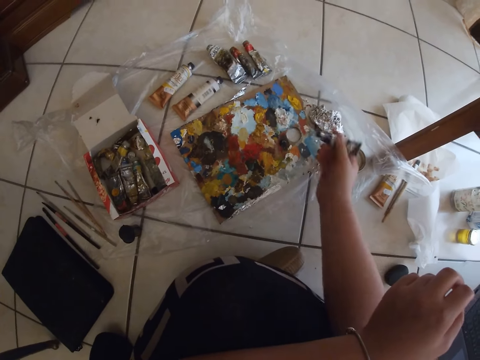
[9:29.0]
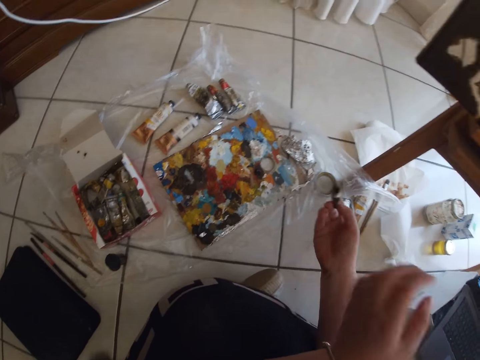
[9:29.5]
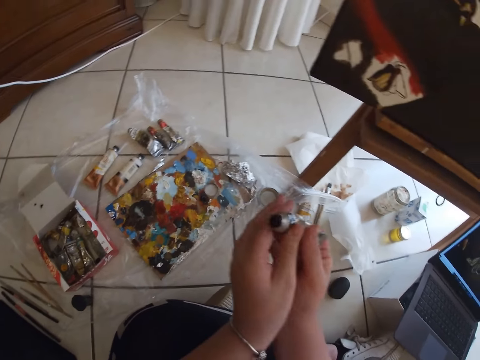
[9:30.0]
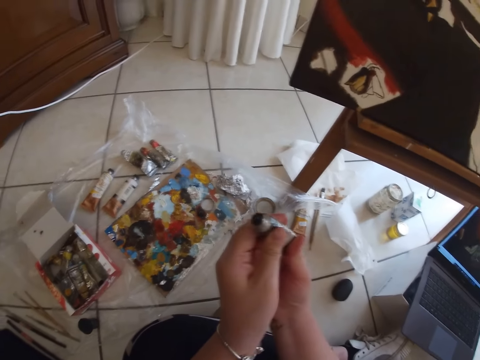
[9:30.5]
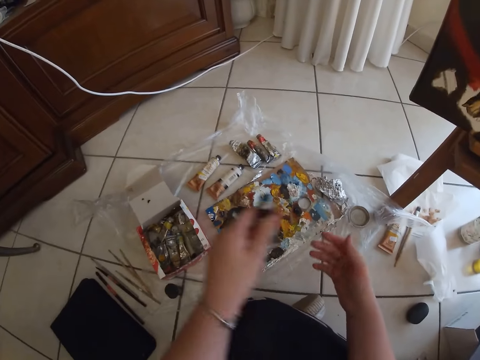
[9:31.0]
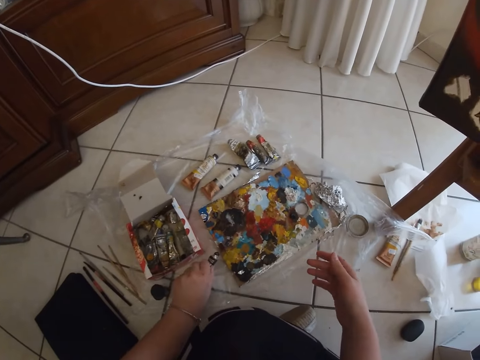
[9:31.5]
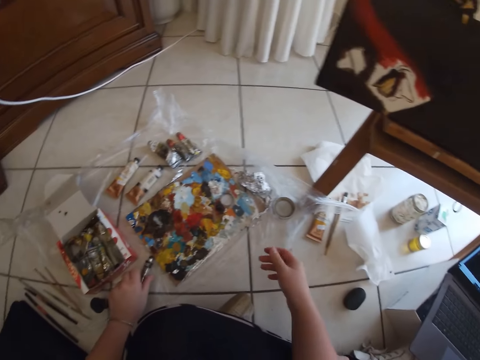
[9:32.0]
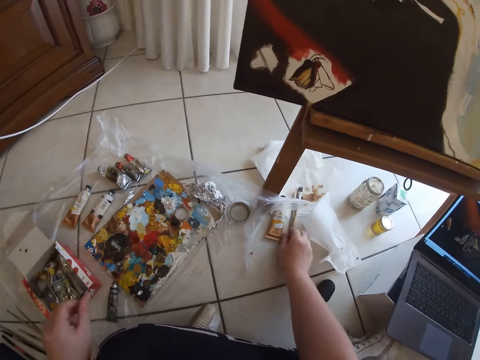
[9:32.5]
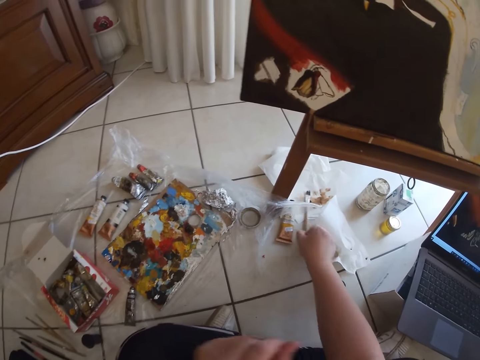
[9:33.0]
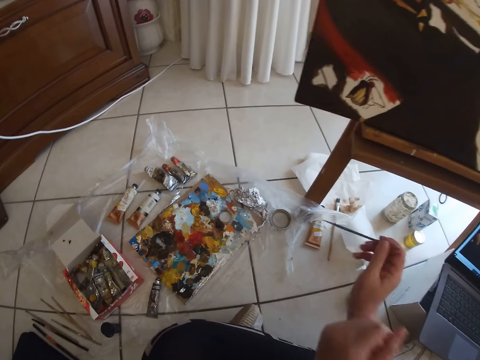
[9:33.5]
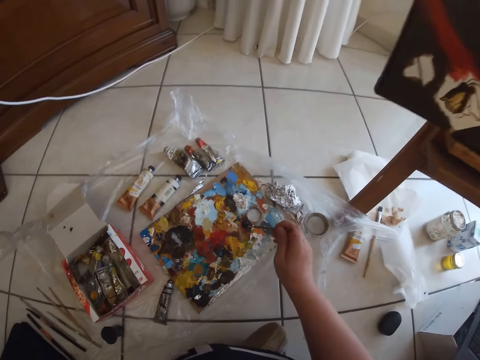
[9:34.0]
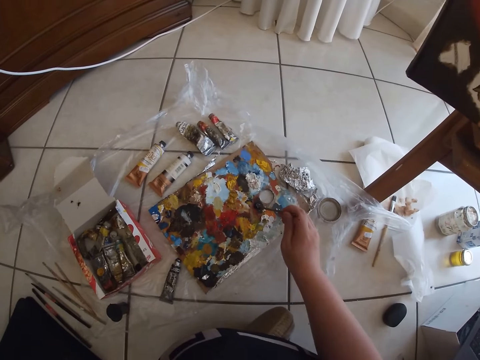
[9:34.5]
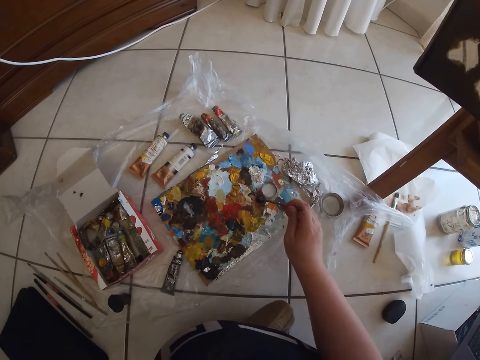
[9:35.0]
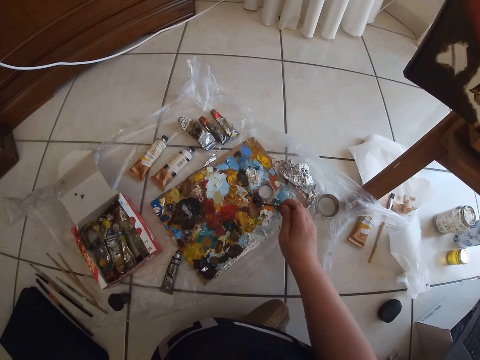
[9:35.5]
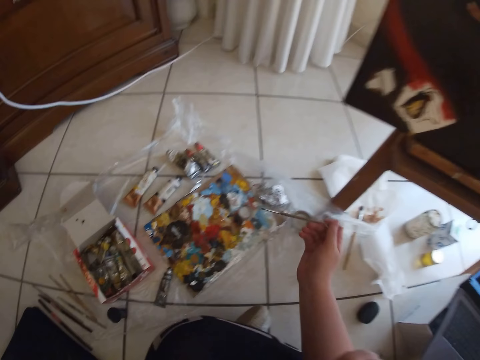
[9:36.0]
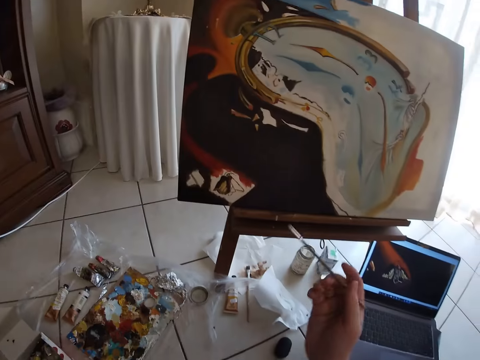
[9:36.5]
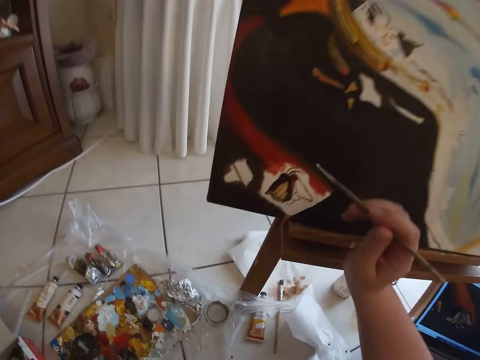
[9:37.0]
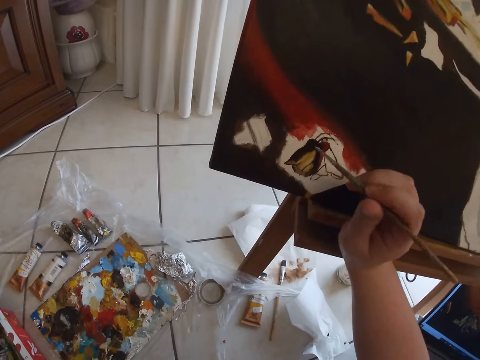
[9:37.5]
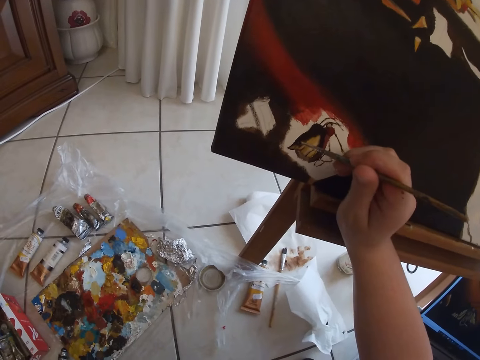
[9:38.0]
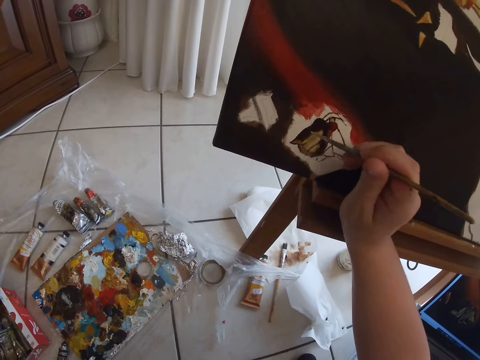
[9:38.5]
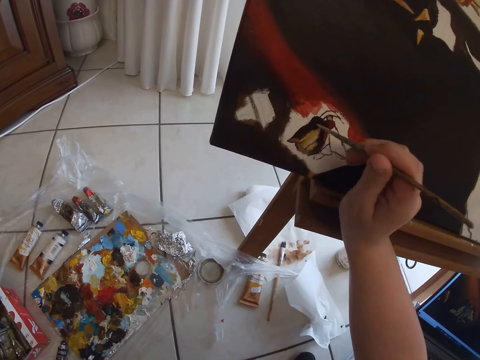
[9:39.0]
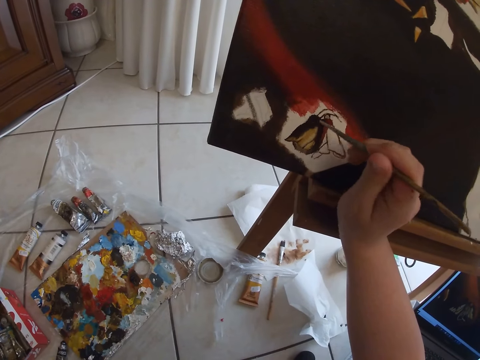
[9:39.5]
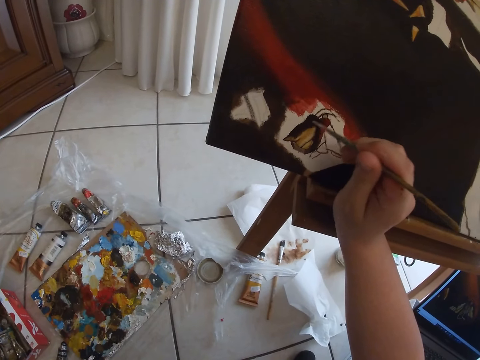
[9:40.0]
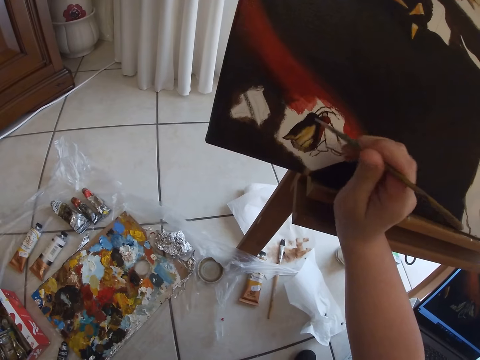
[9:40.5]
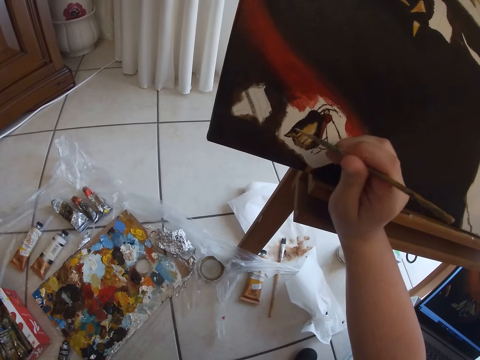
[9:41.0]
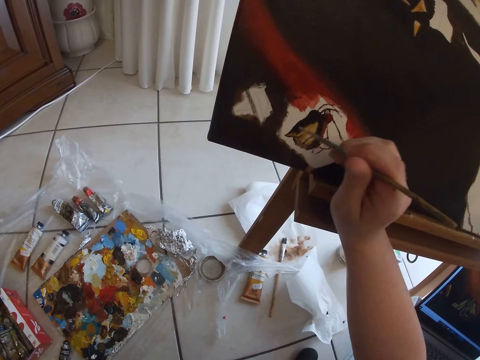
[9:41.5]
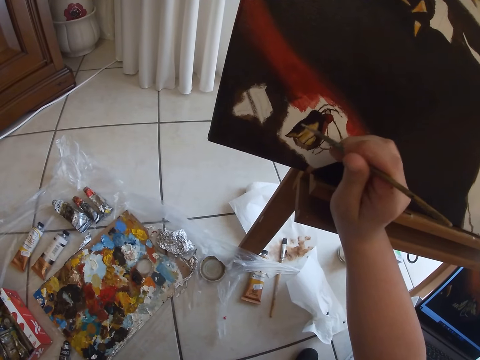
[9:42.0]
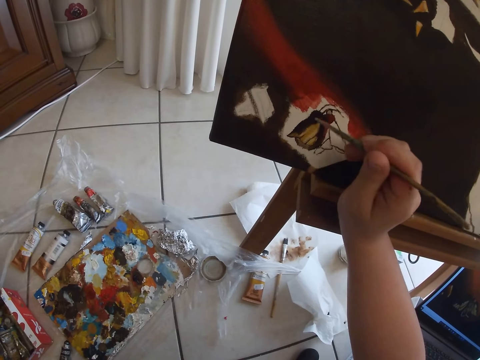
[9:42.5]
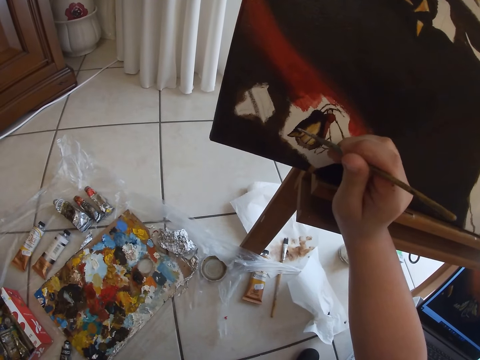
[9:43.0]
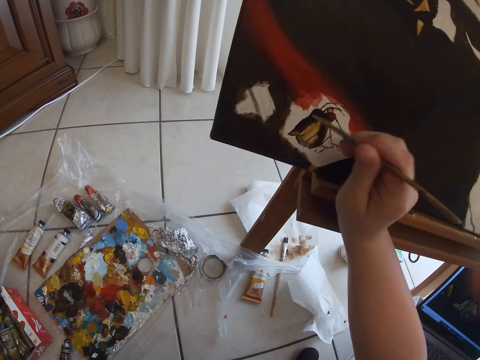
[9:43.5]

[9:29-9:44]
The camera wearer squeezes the pack of paint with both hands. He drops the pack of paint on the floor with his left hand. He picks a painting brush from the floor with his right hand. He dips the painting brush in his right hand on a paint on the floor. He removes the painting brush from the paint. He paints on a table with the painting brush in his right hand.

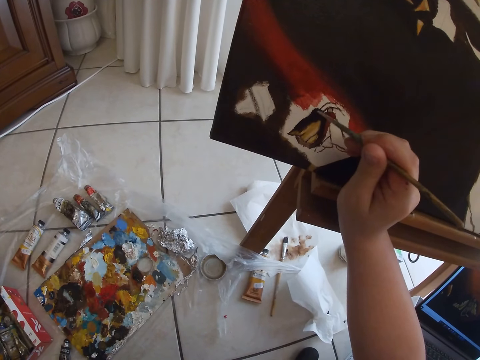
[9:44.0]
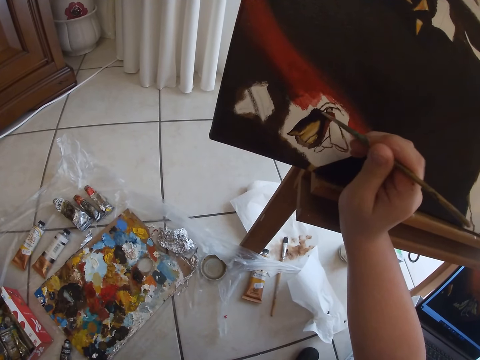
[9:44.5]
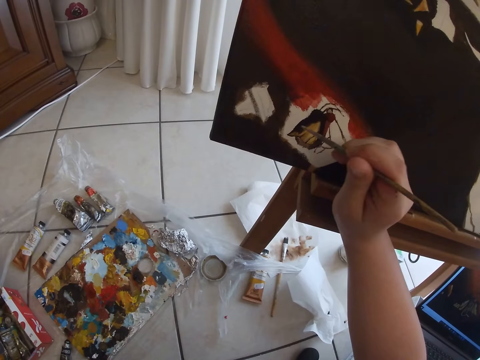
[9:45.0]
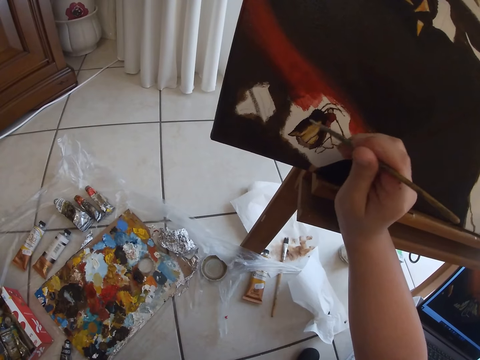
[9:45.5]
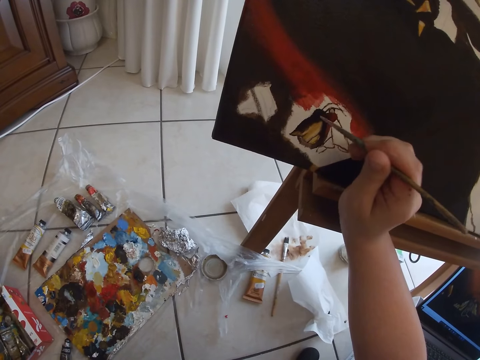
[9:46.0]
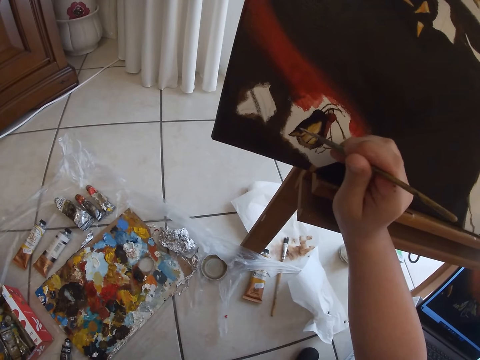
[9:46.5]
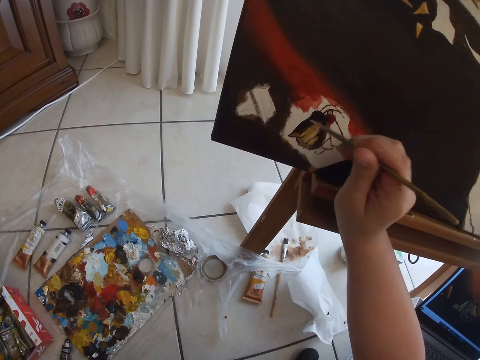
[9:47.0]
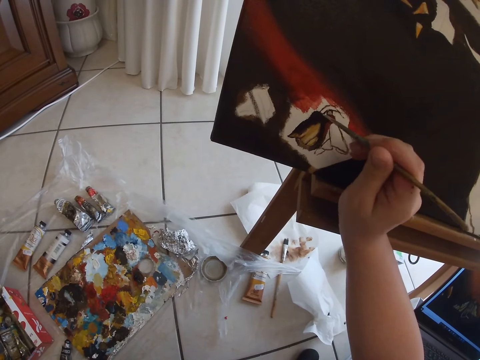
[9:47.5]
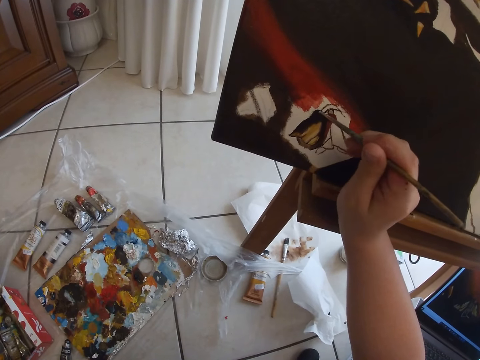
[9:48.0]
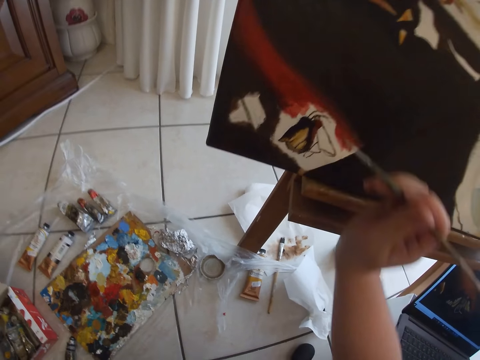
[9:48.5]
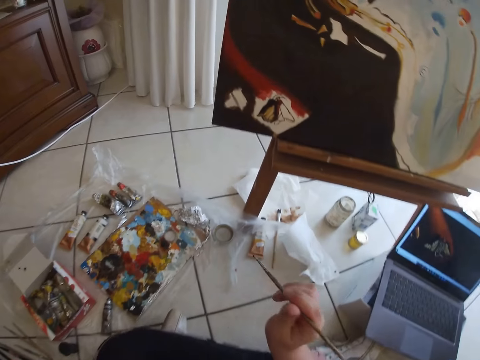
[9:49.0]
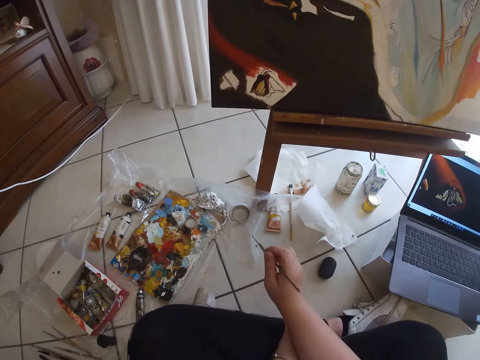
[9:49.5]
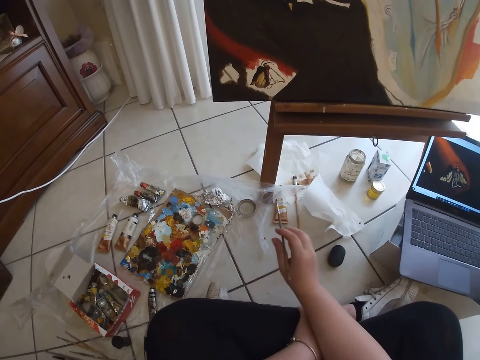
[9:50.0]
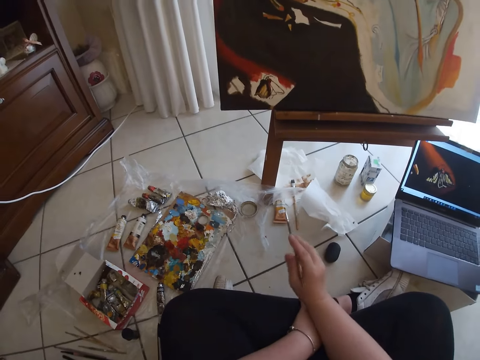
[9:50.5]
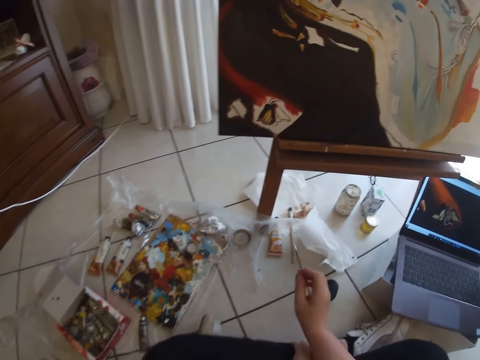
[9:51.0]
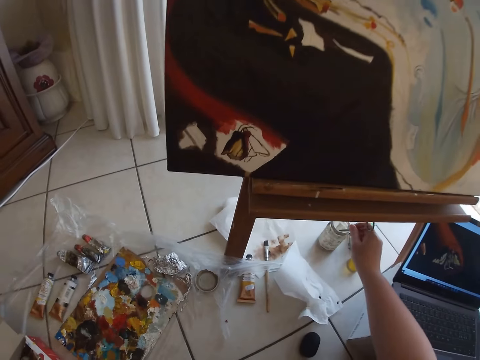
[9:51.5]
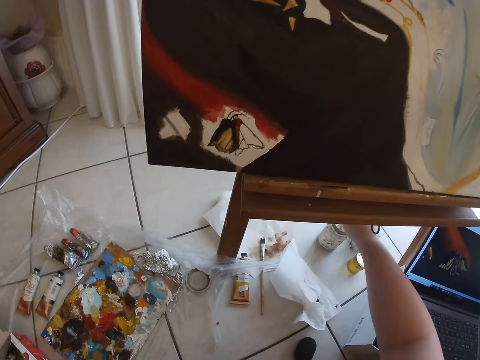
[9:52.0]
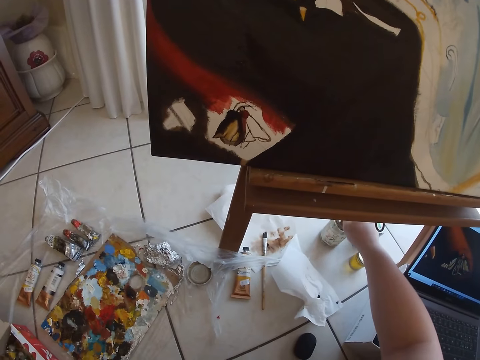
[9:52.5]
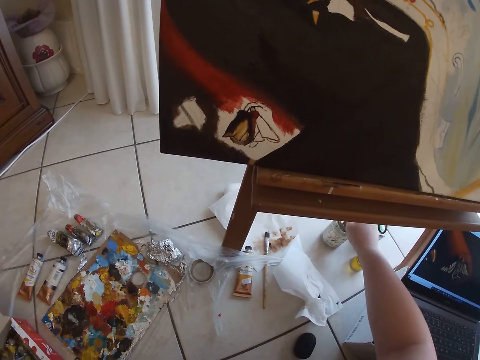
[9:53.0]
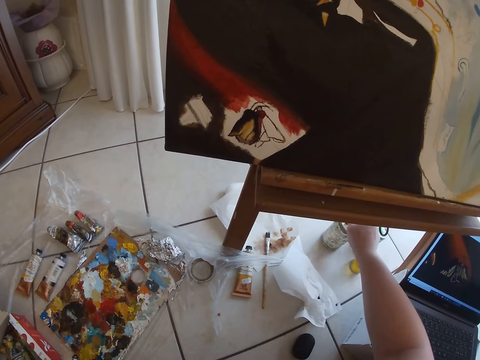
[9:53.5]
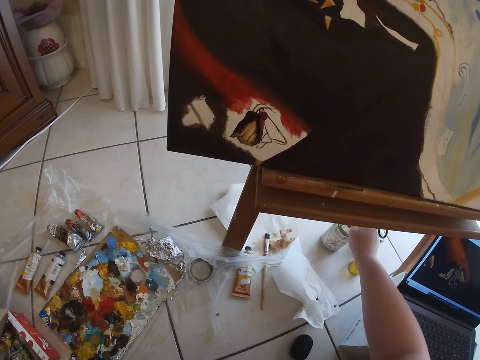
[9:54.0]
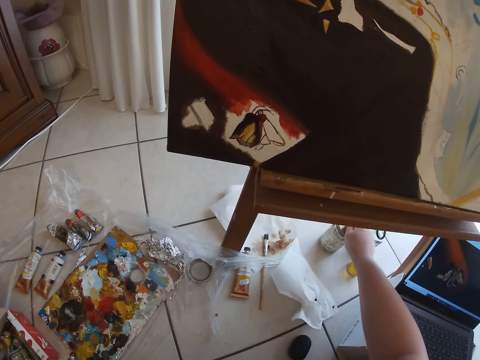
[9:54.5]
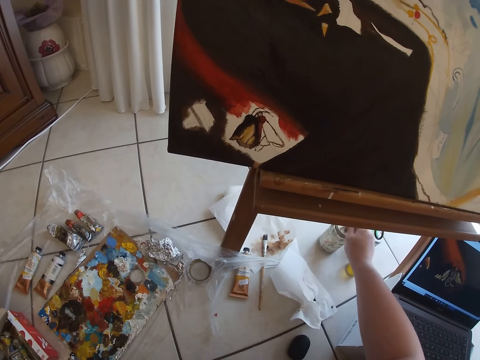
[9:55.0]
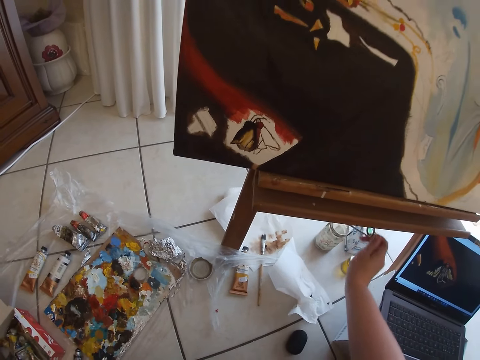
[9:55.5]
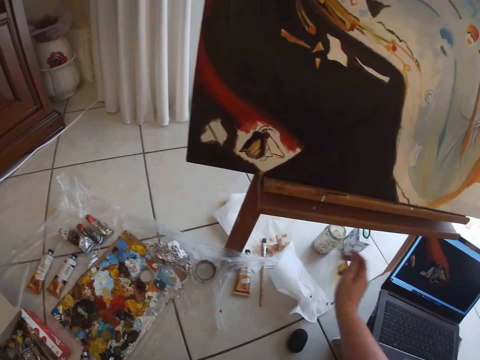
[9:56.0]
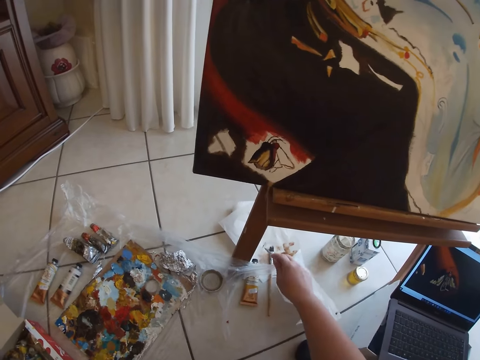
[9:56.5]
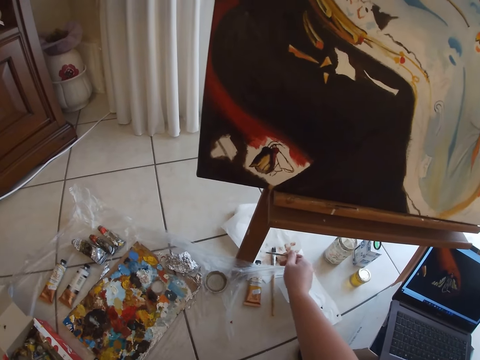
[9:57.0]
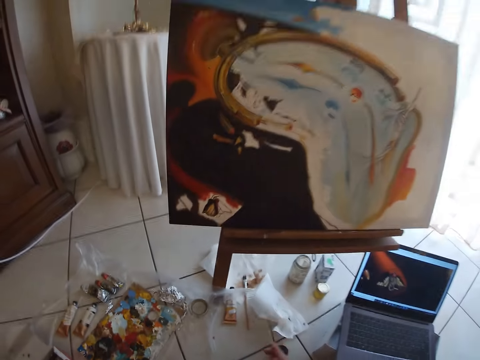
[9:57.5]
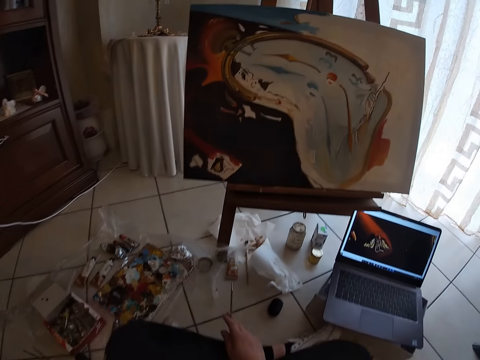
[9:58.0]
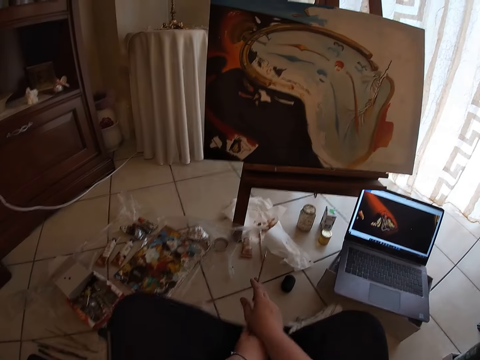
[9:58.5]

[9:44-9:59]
The camera wearer removes the paint brush from the painting. He rinses the painting brush in his right hand in a container on the floor. He dips the paint brush into paint. He removes the paint brush from the paint. He adjusts the painting brush in his right hand on a paper on the floor.
